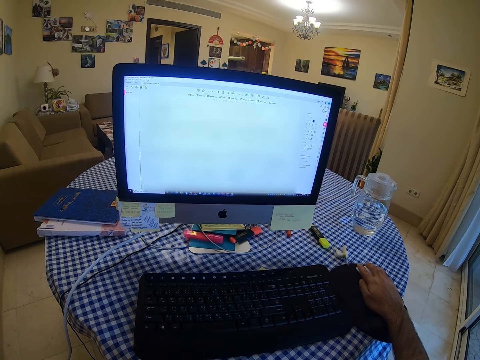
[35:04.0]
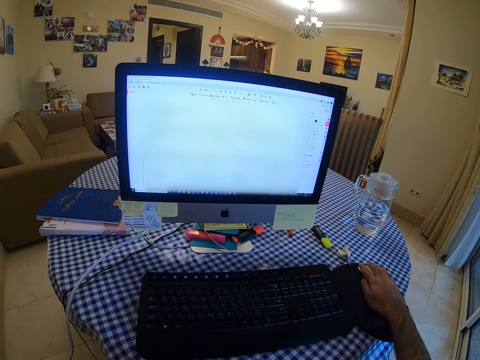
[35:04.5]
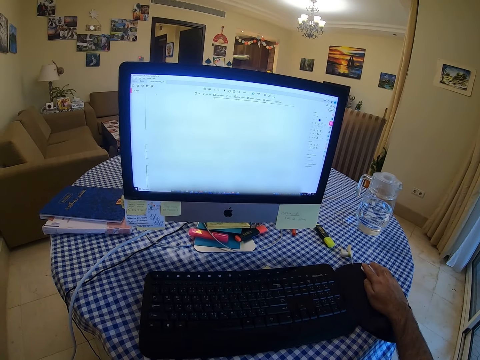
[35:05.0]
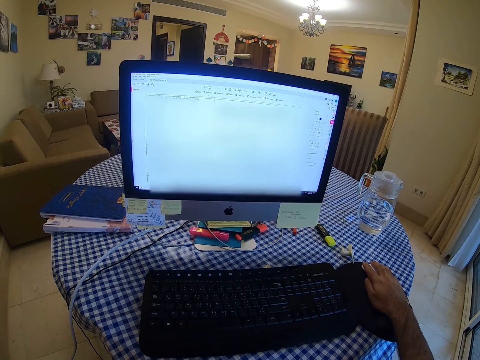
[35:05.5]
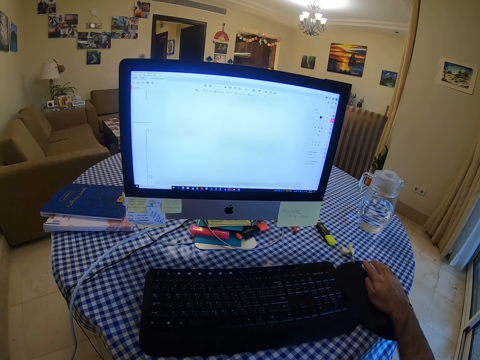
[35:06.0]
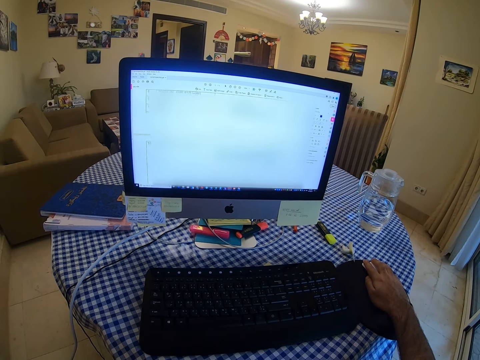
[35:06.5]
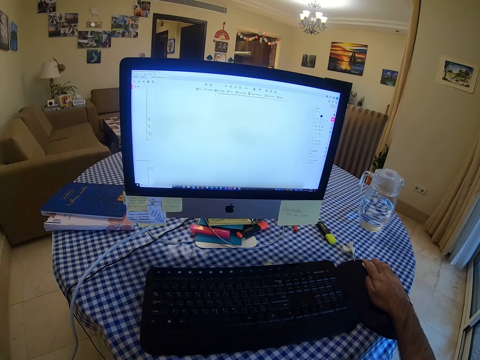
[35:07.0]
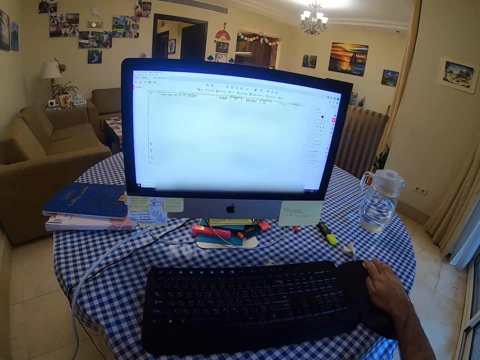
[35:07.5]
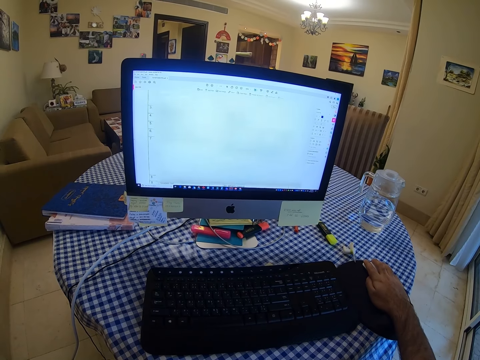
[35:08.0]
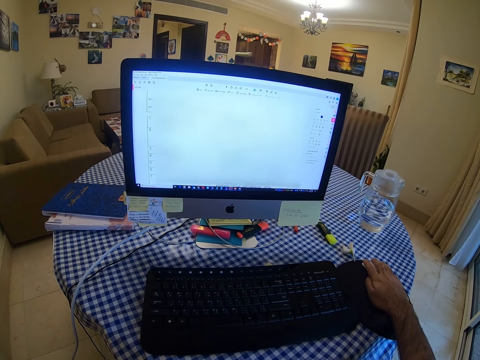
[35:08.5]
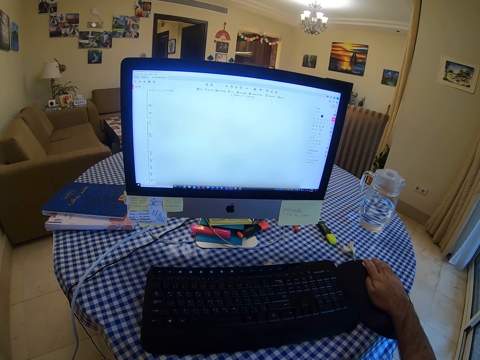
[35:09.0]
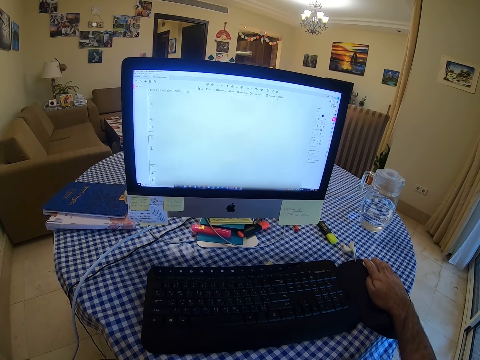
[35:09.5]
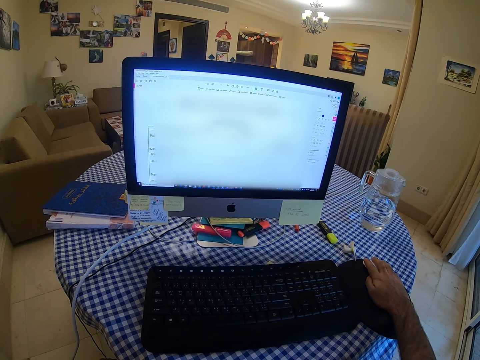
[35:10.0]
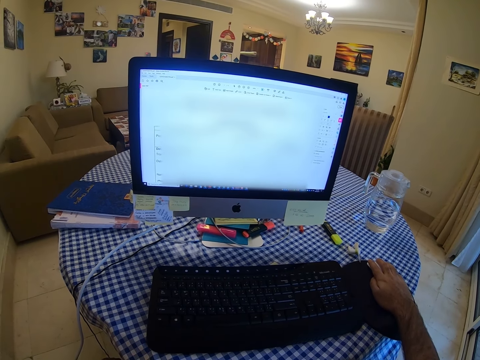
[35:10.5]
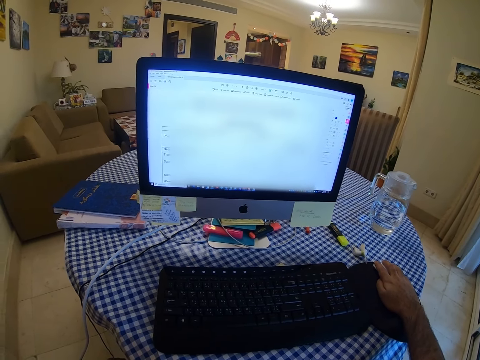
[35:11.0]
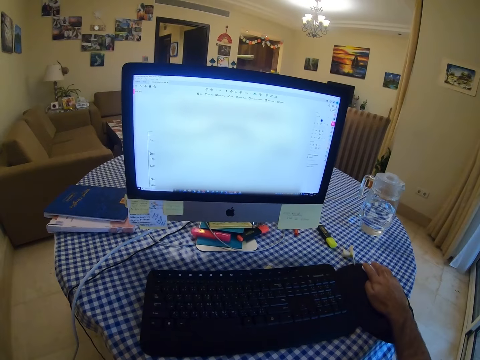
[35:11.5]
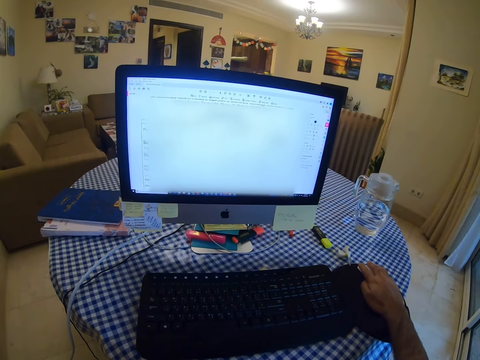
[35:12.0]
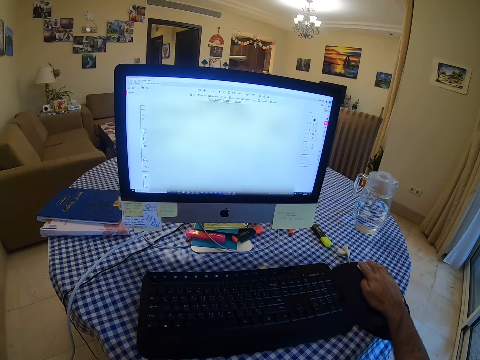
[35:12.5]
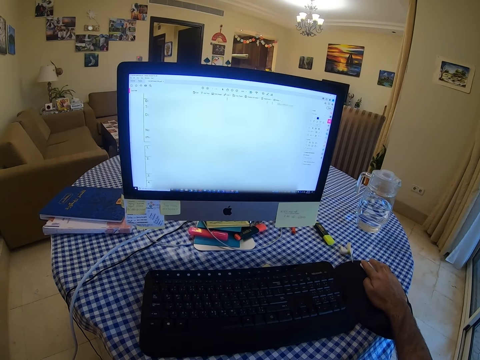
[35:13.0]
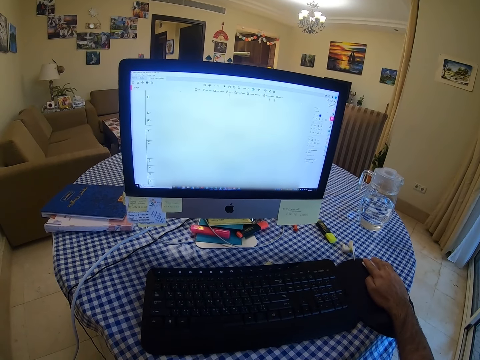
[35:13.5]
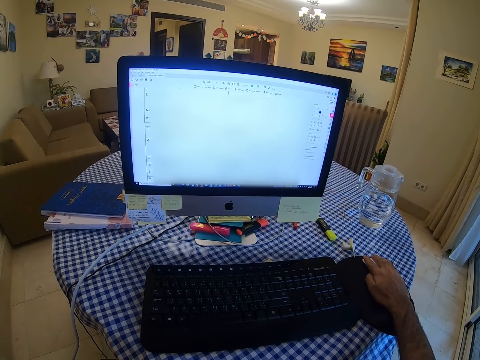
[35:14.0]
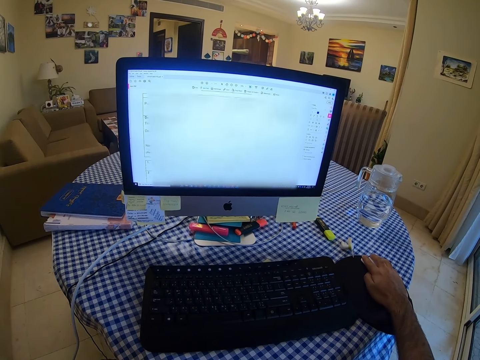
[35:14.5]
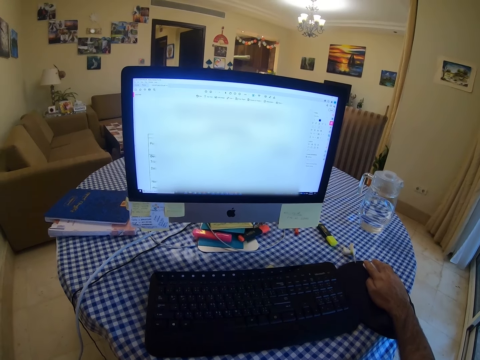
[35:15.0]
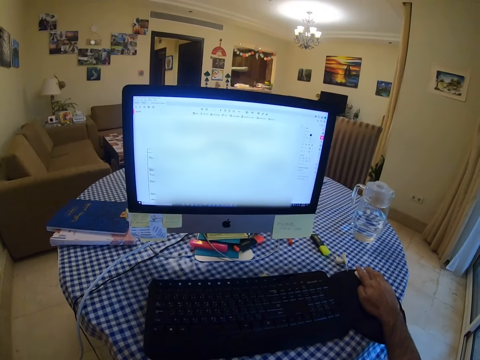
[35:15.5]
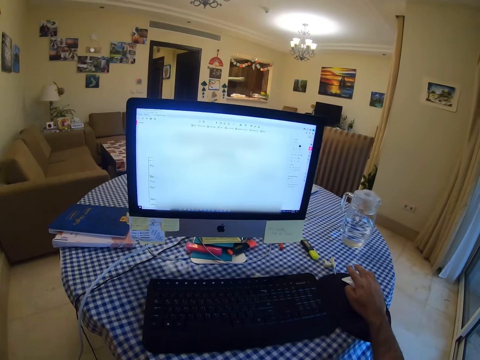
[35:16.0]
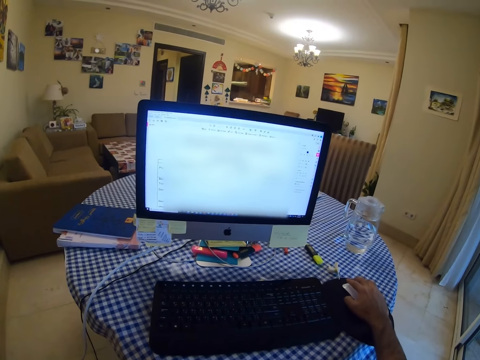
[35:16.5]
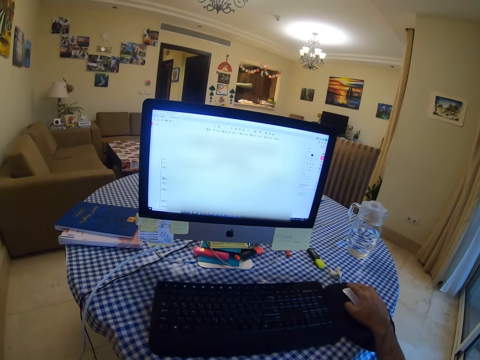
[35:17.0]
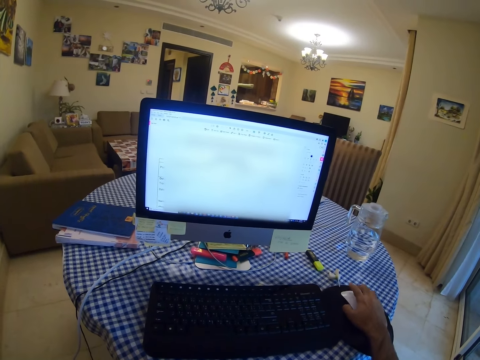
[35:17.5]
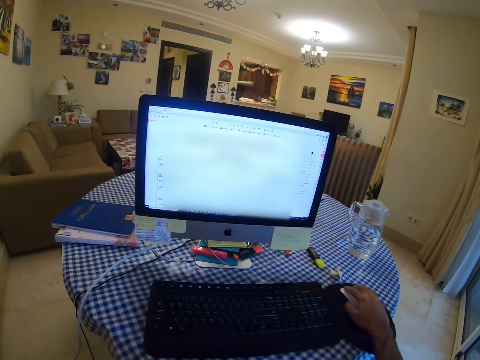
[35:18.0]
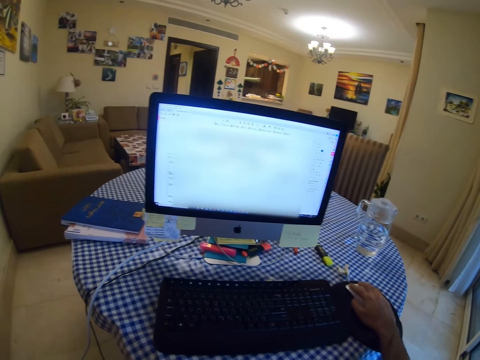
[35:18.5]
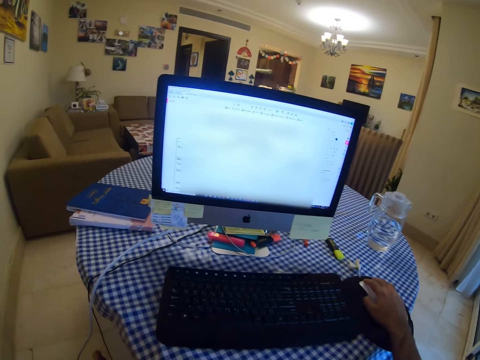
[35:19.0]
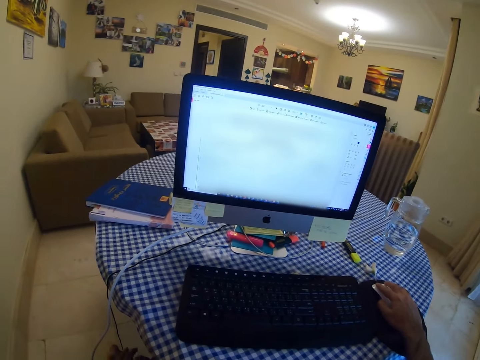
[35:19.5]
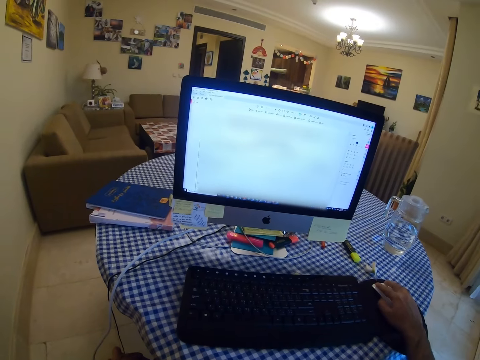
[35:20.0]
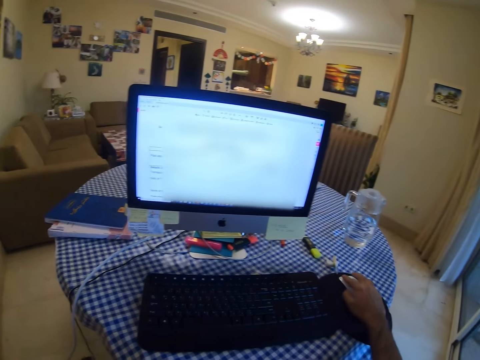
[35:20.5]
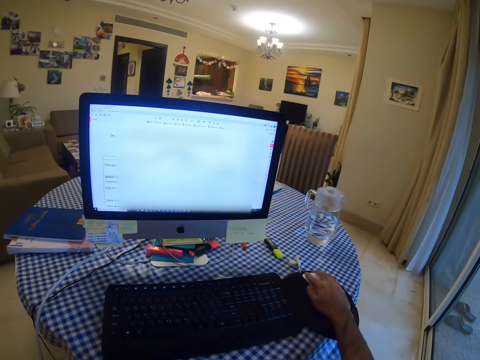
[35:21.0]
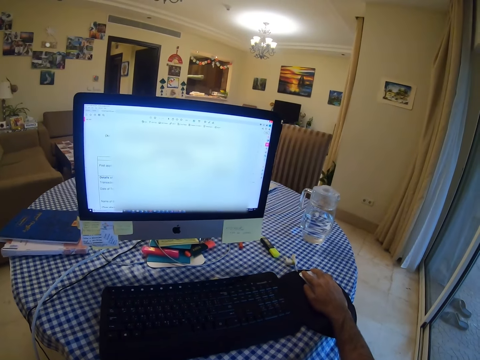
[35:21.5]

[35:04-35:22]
The camera wearer looks at the screen. They click on the mouse.

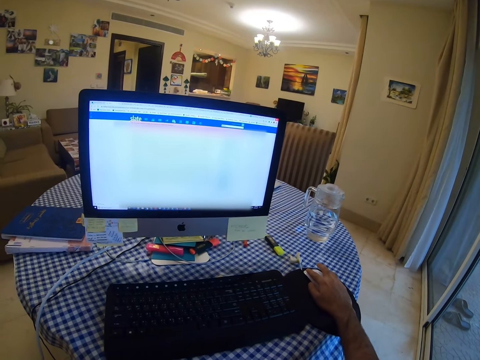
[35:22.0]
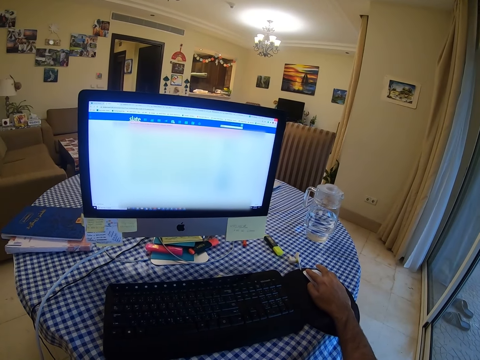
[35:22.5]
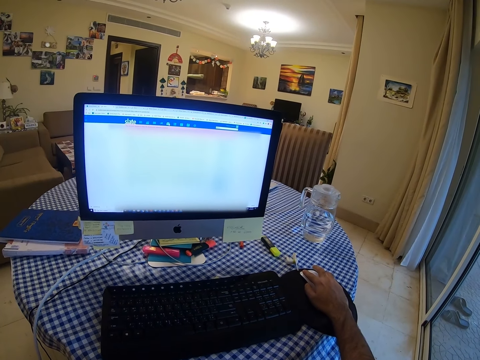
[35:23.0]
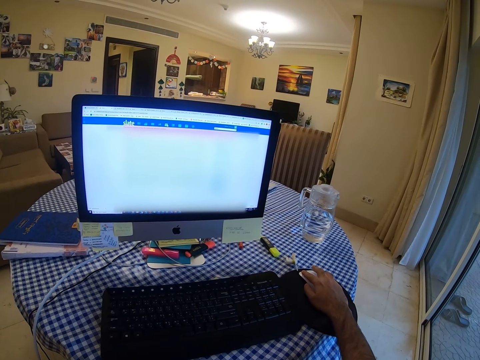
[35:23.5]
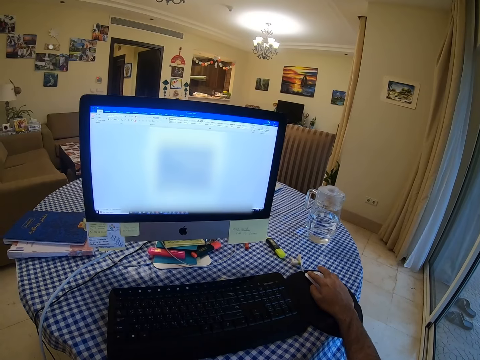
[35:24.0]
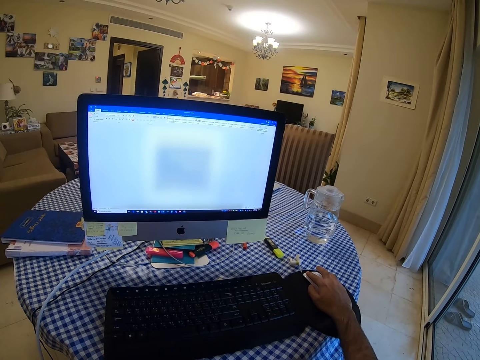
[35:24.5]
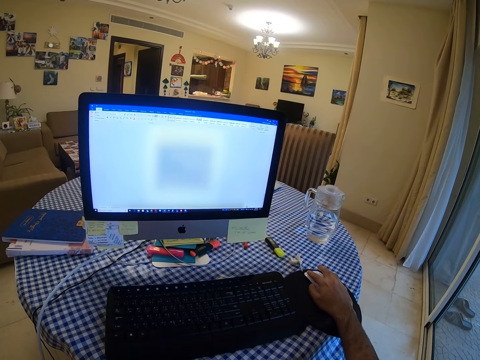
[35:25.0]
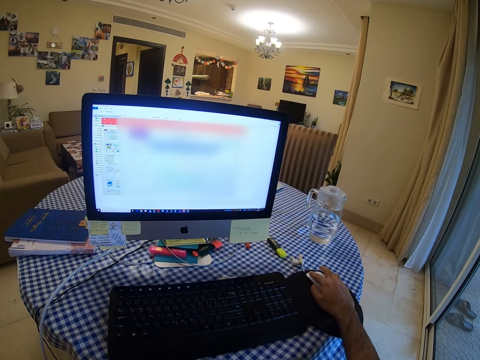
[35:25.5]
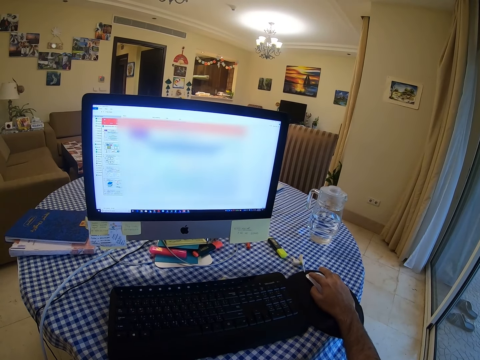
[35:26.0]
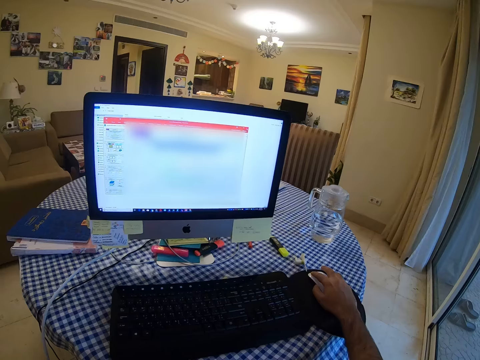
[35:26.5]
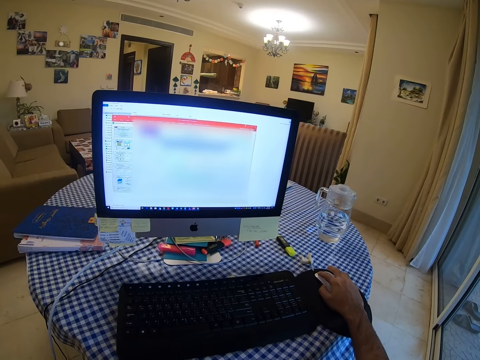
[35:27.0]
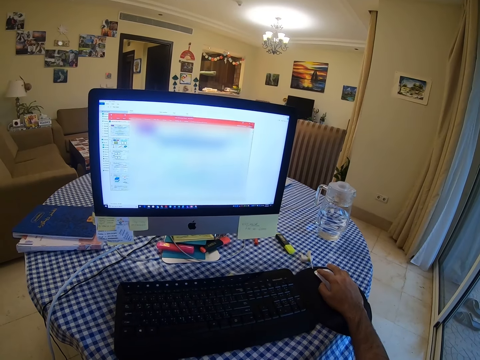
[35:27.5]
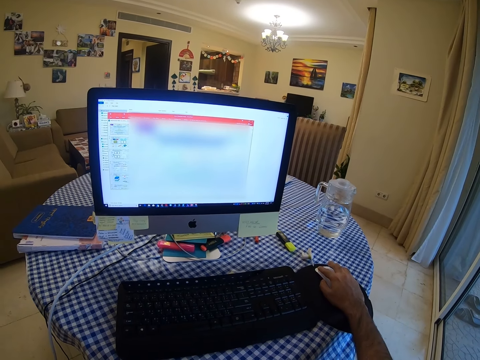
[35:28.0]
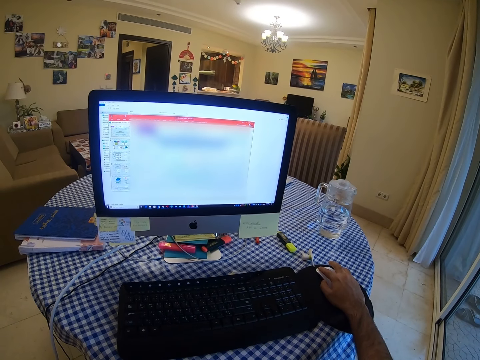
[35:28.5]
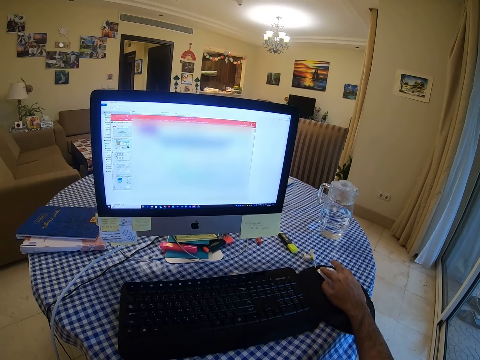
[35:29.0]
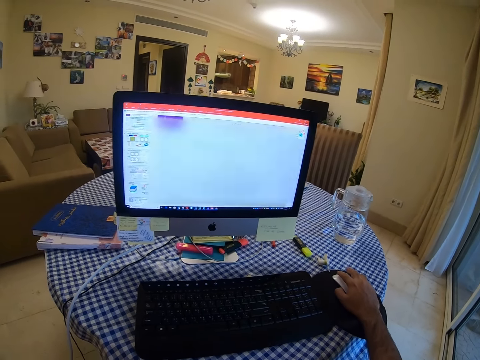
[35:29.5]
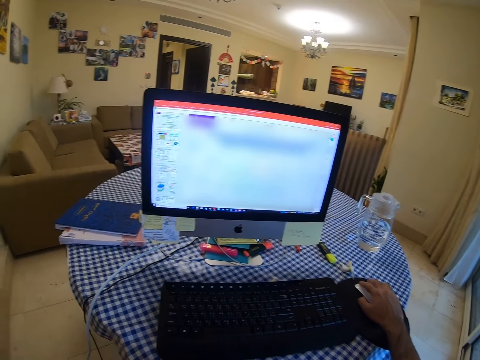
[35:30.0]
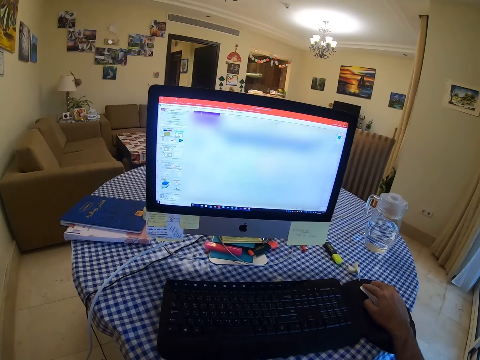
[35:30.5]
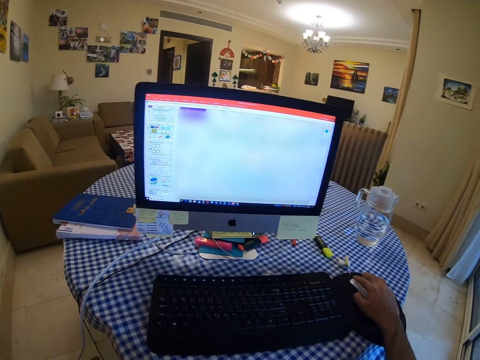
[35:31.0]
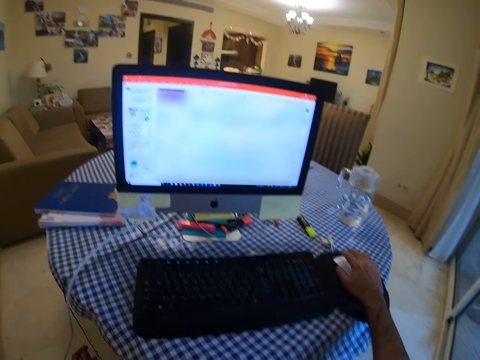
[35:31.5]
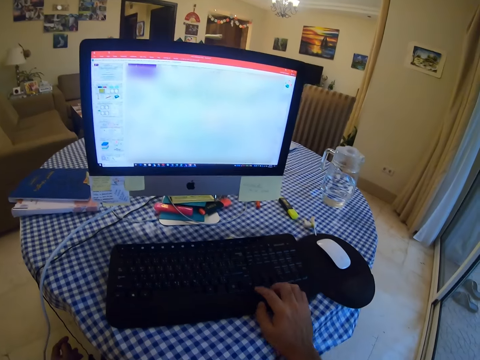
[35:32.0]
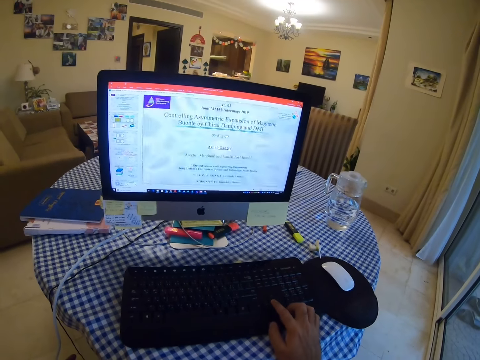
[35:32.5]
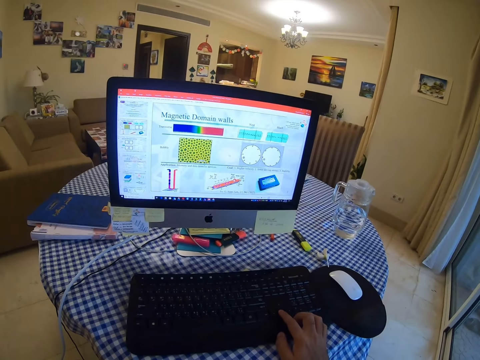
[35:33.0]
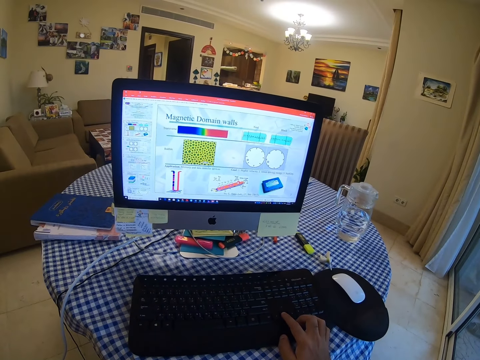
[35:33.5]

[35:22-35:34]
The camera wearer holds the mouse. They type on the keyboard.
